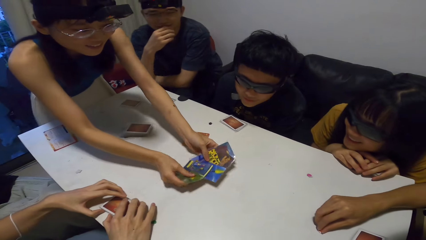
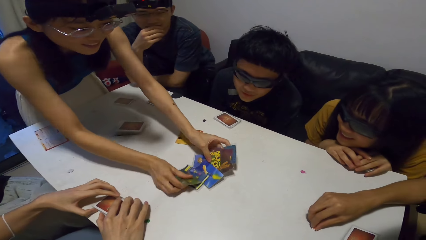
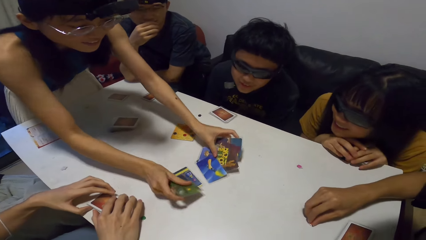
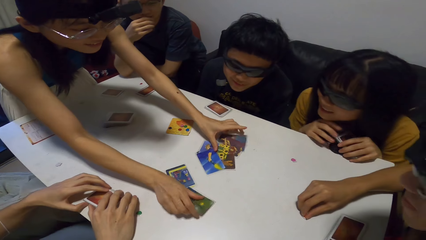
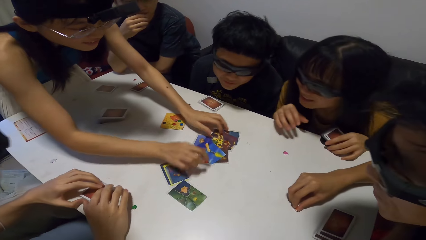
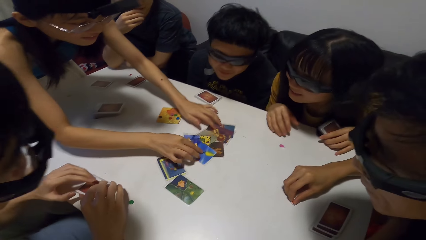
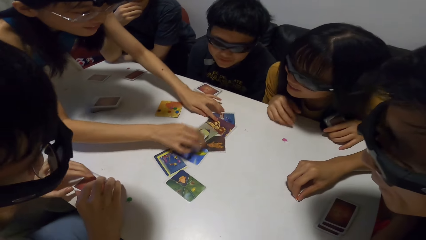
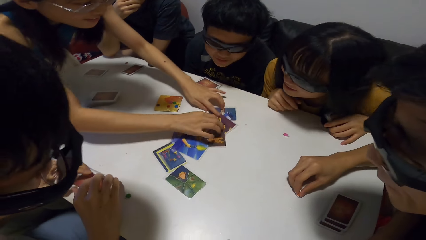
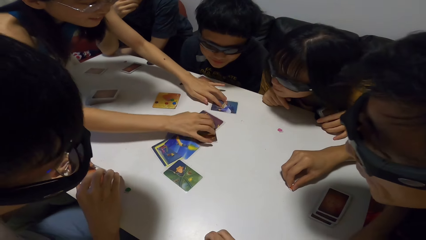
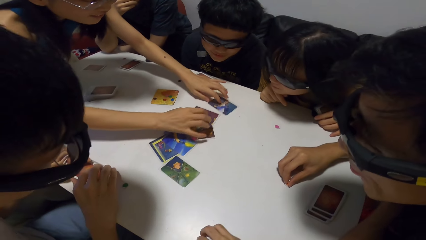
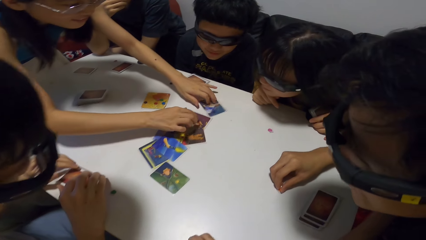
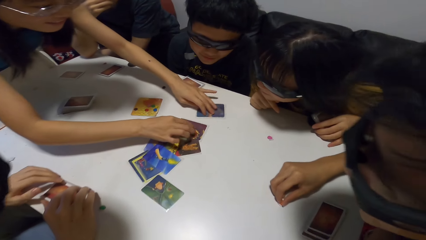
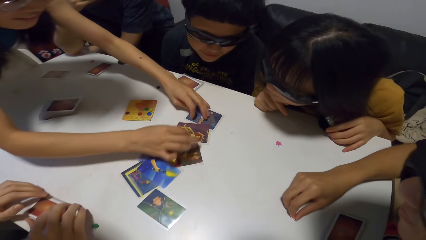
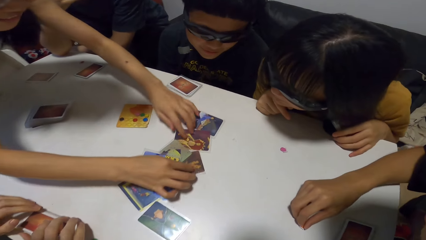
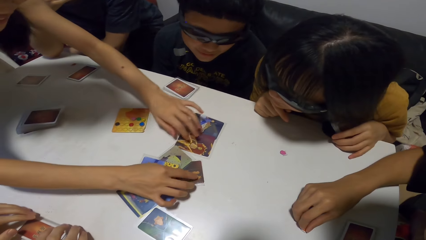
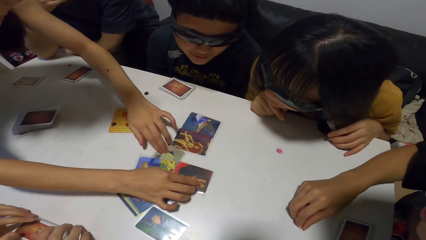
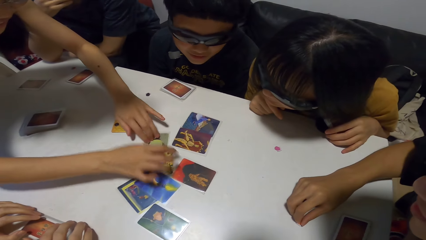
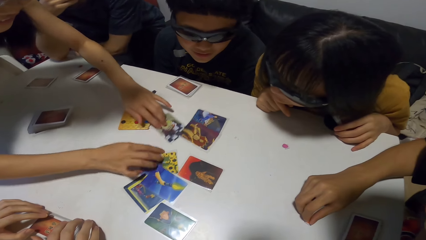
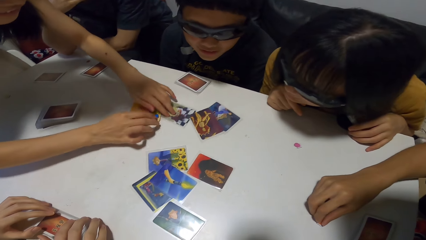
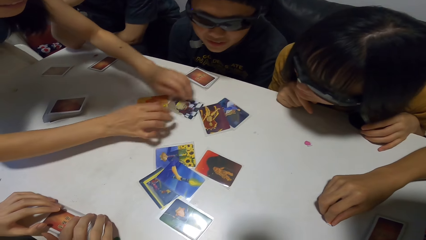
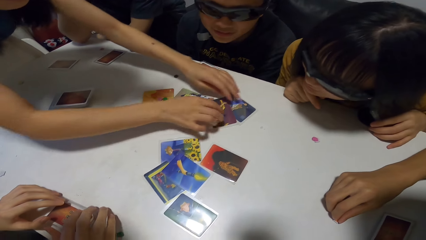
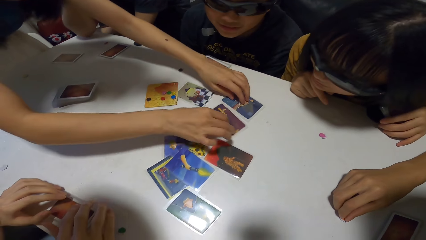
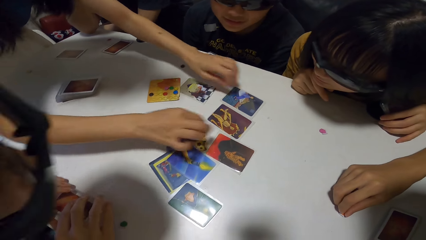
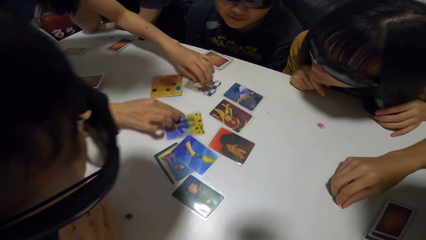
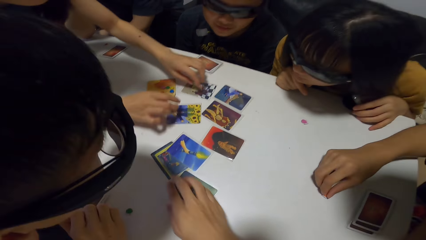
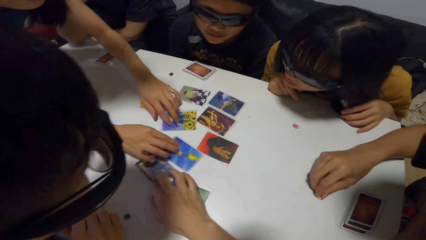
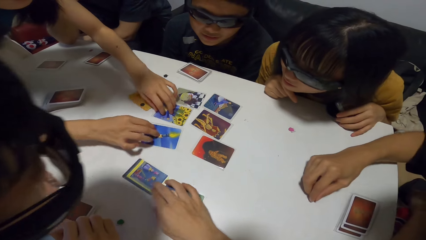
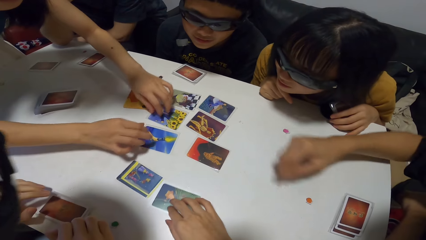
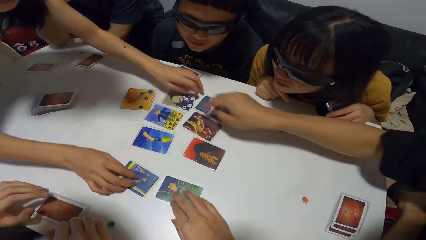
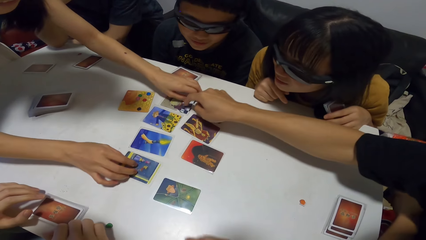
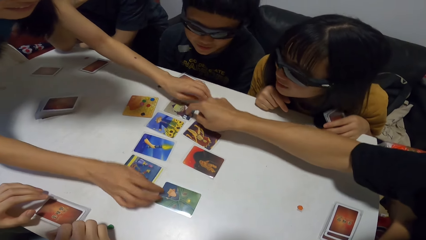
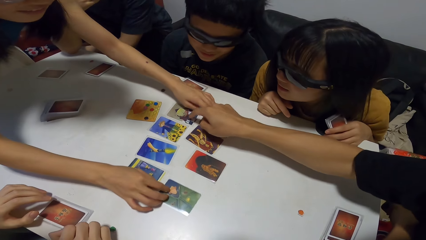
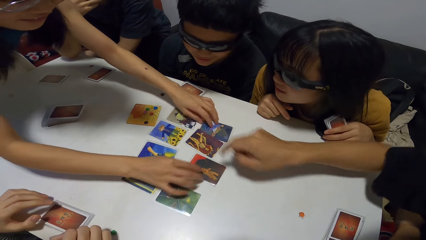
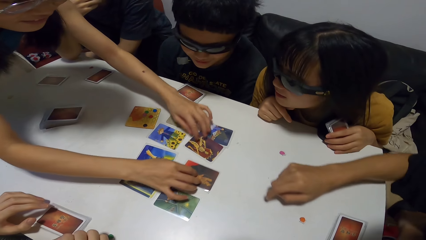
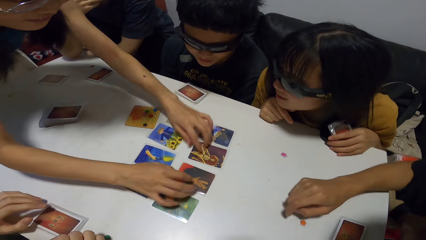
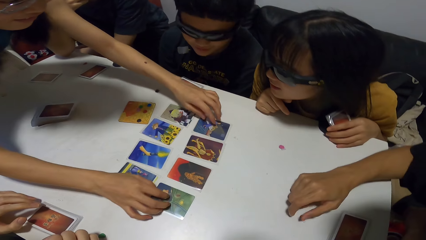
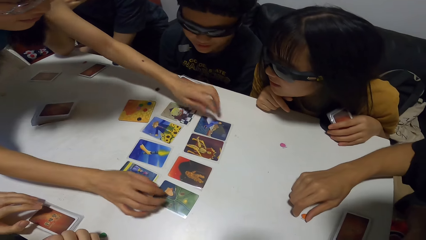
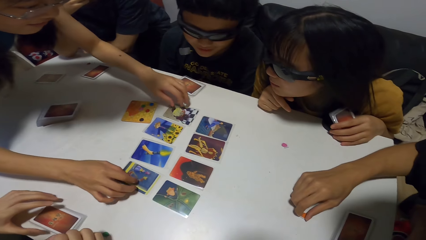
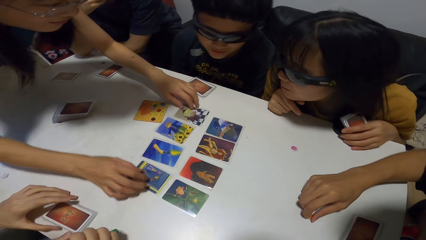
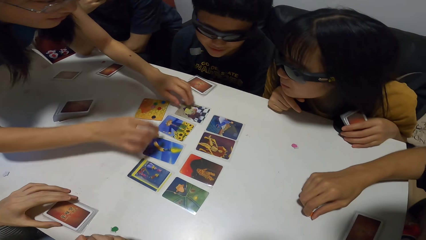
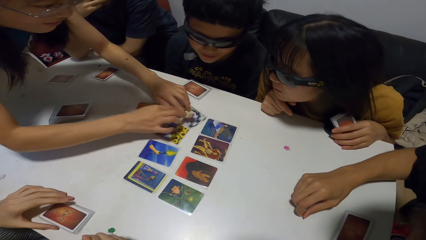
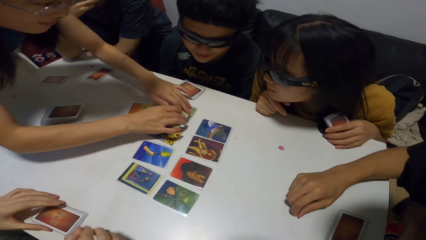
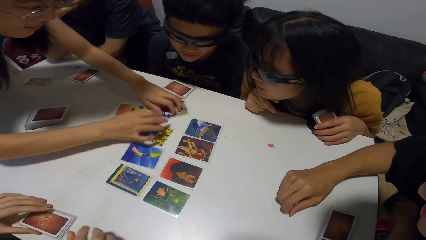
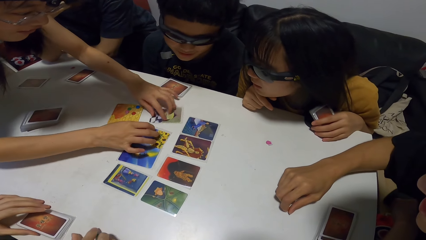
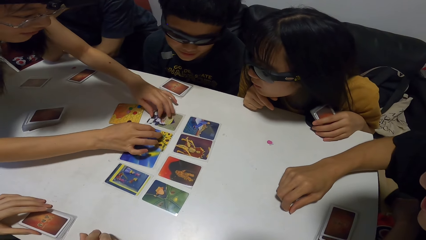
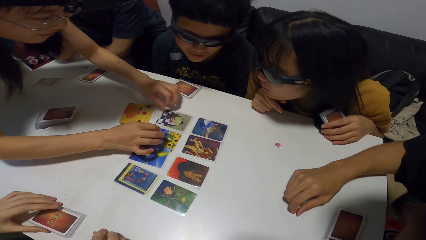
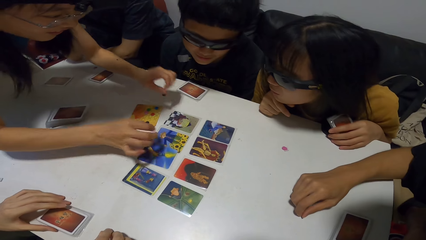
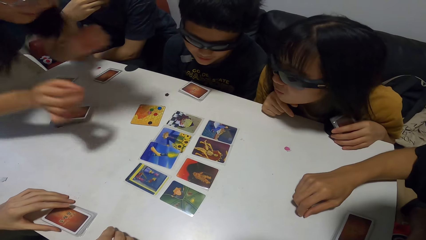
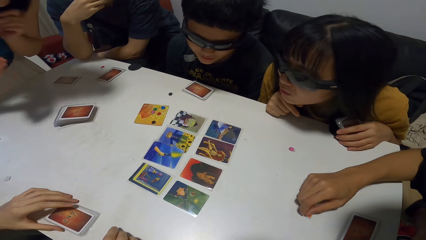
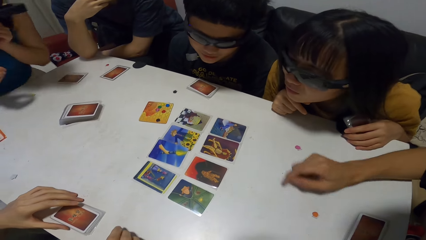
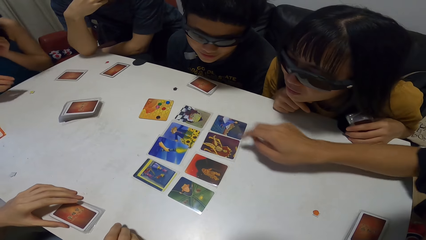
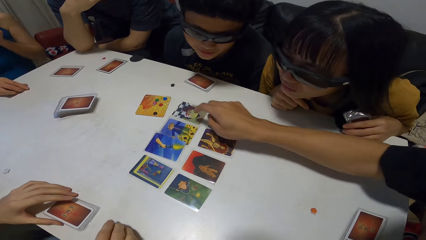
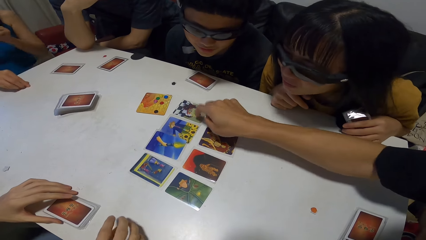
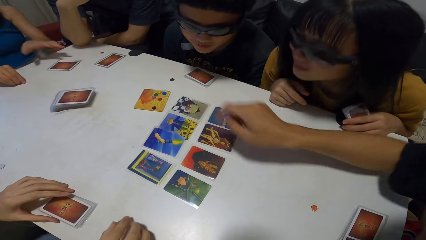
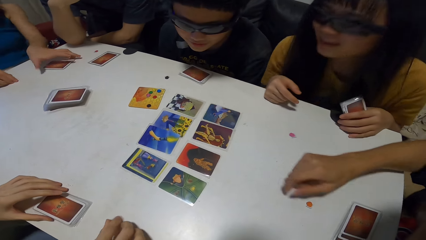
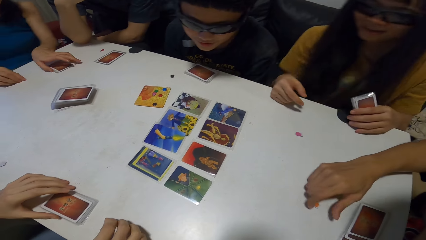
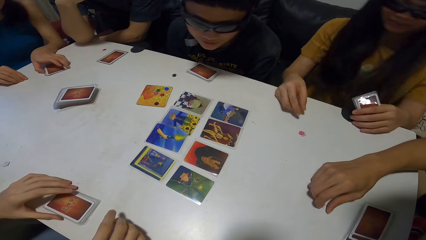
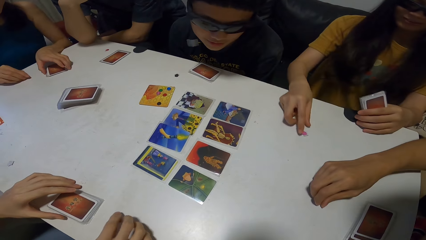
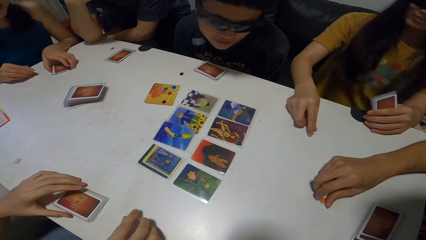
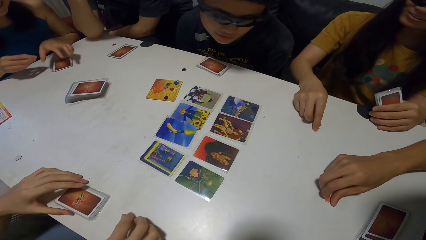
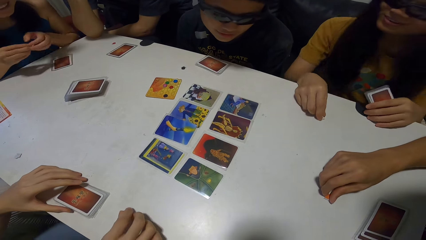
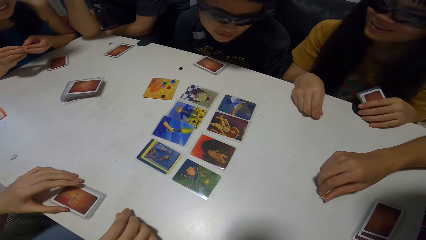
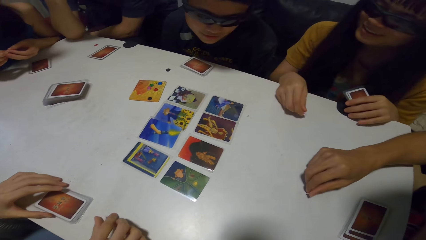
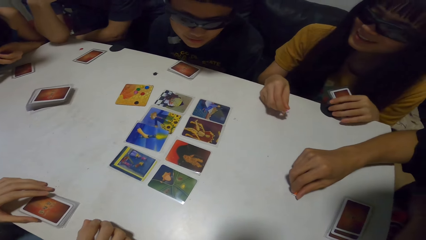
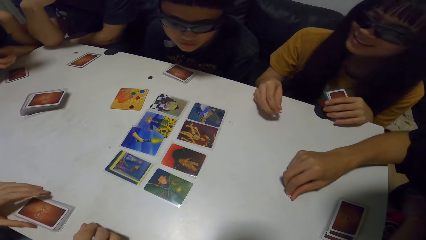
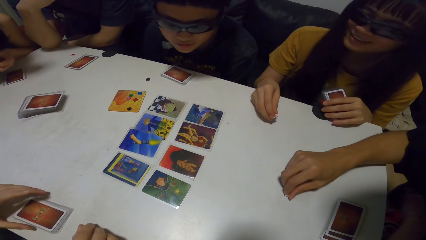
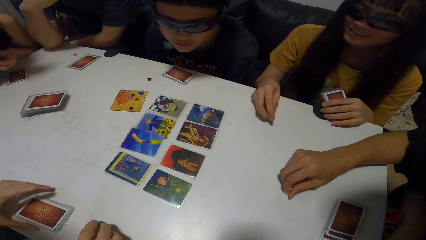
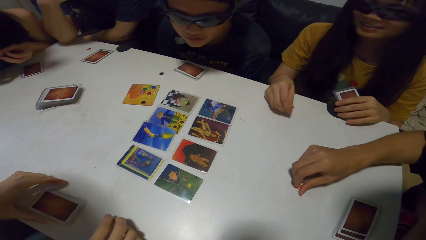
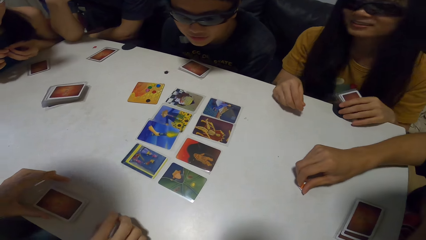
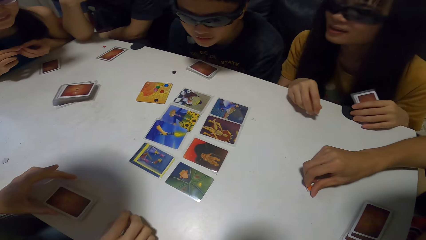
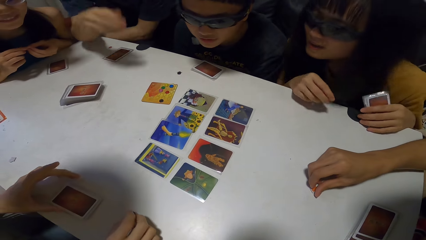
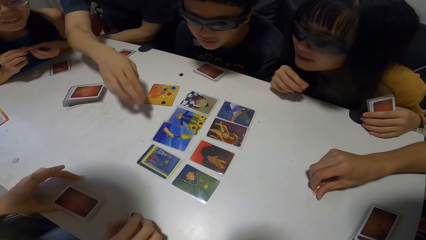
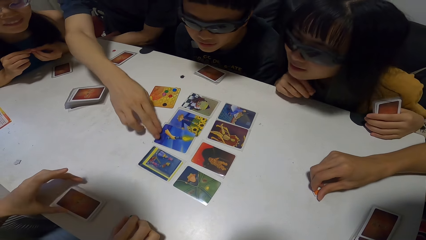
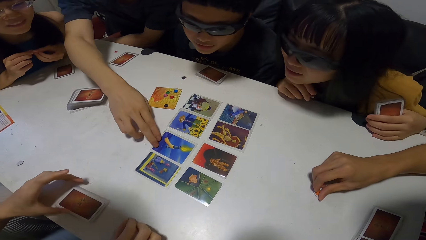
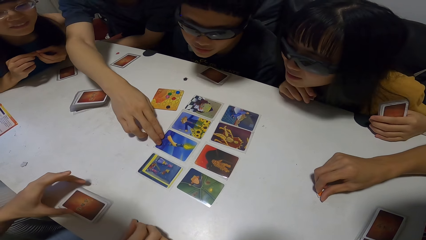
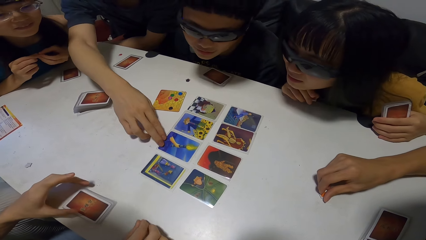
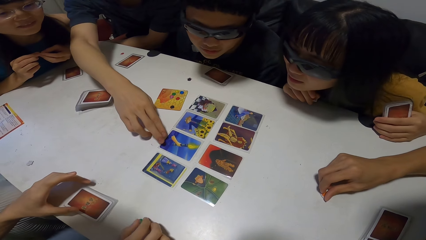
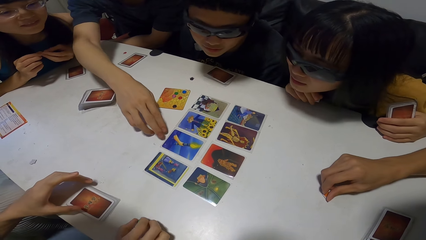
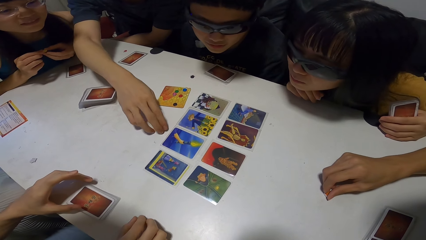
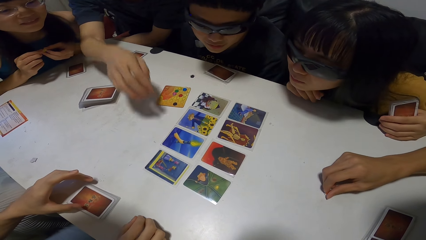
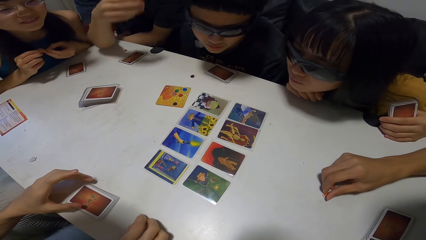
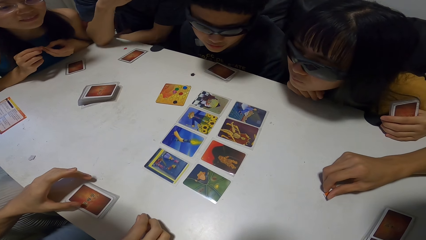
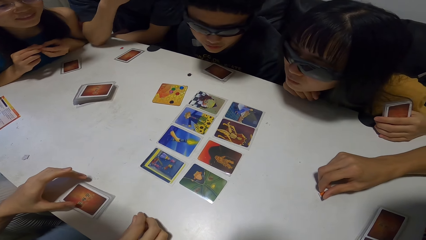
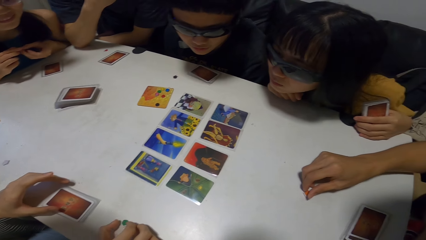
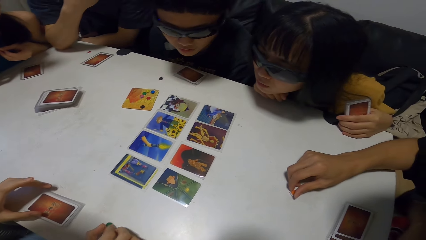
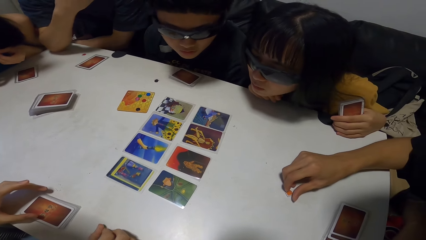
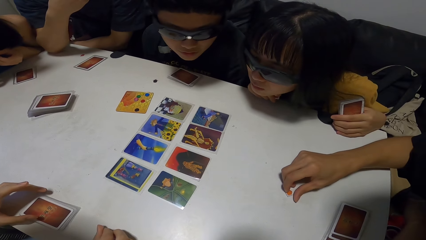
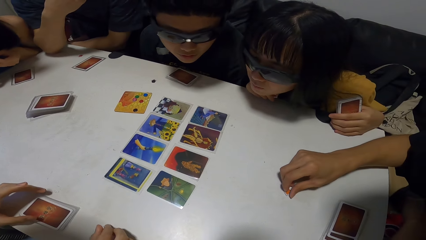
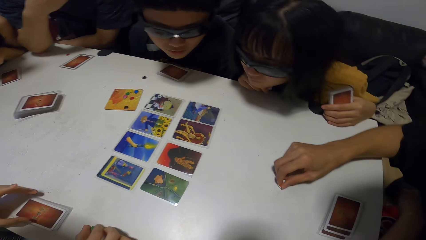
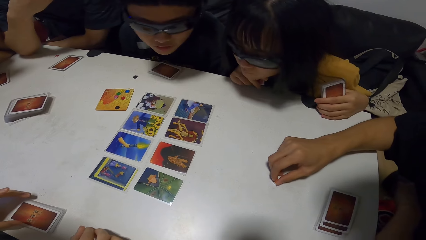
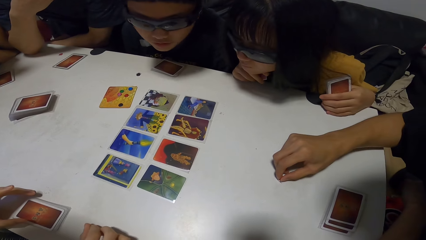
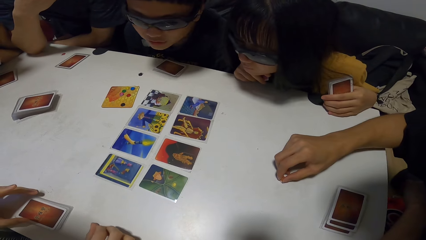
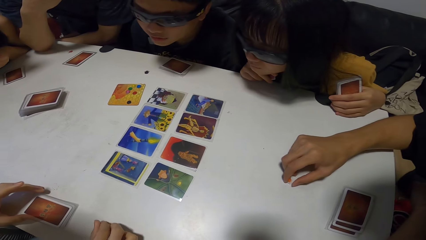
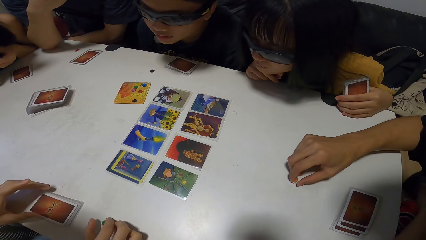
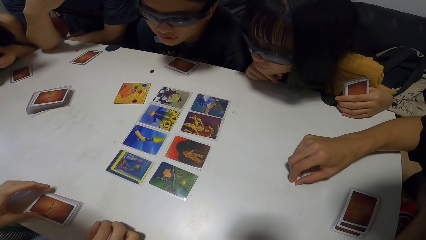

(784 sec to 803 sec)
A lady spreads the cards on the table. A woman shuffles cards. The camera wearer adjusts the card. A man touches the card on the table. The man touches the paper on the table. Another man touches the paper on the table. The lady sits on the chair. The first man touches the card on the table. The lady picks up the paper on the table and moves her cards on the table. The first man touches the paper on the table. Another lady picks up the paper from the table. Another man touches the card on the table. Another man moves the card.
